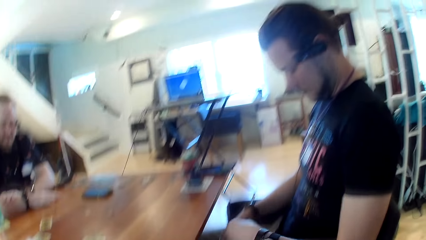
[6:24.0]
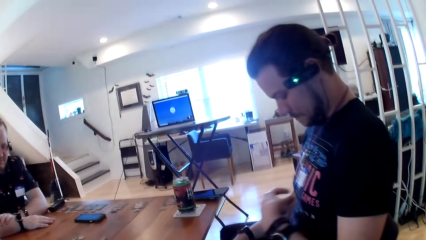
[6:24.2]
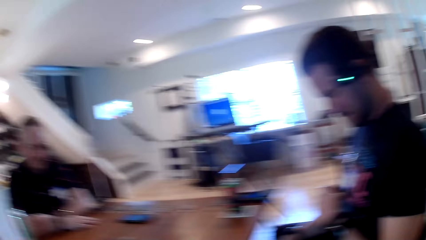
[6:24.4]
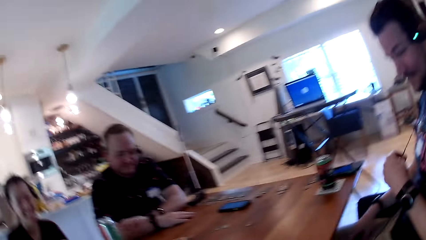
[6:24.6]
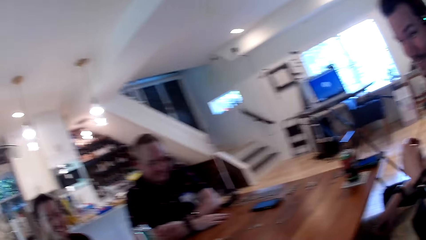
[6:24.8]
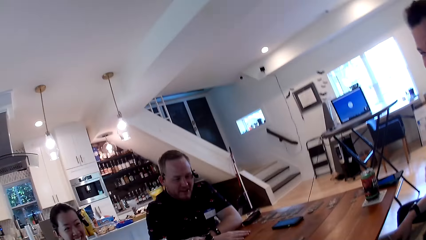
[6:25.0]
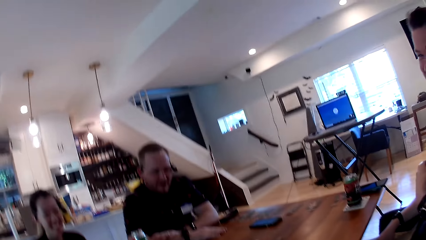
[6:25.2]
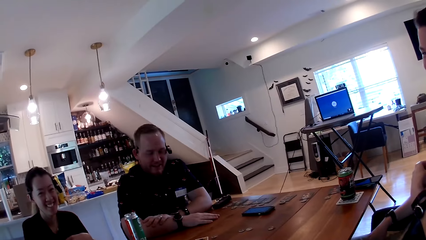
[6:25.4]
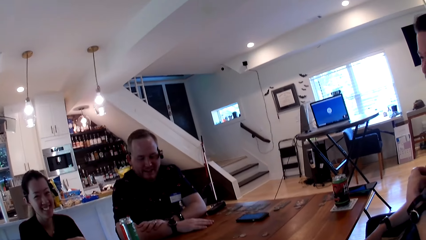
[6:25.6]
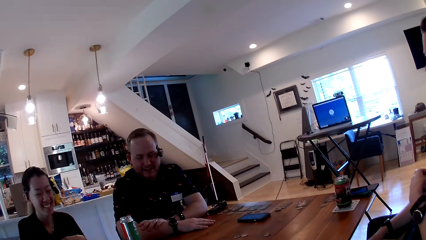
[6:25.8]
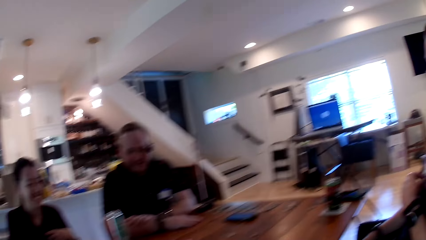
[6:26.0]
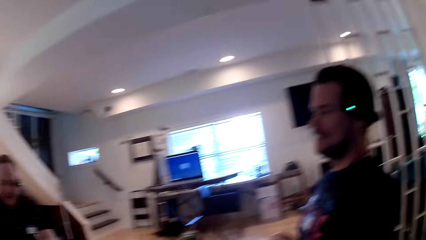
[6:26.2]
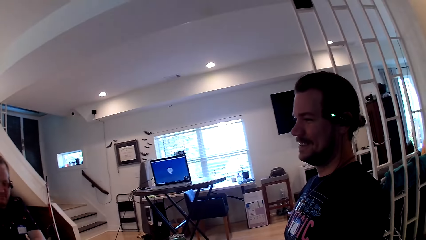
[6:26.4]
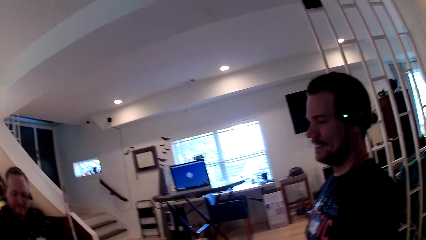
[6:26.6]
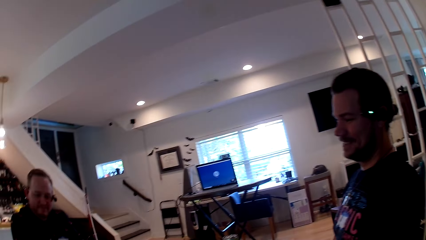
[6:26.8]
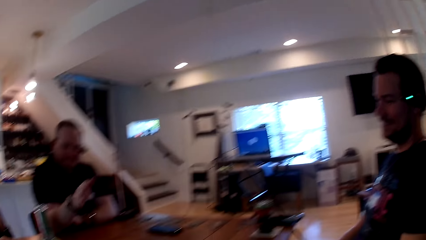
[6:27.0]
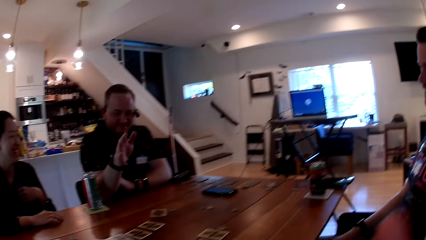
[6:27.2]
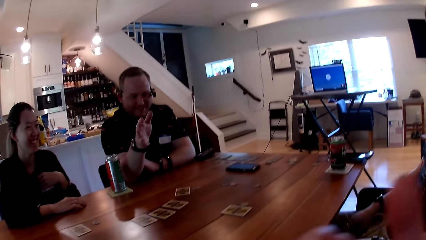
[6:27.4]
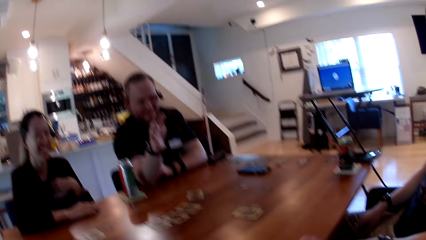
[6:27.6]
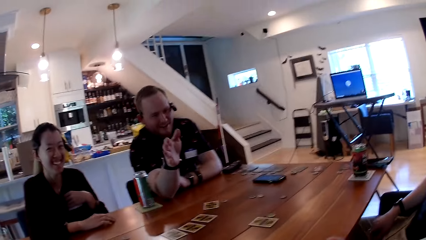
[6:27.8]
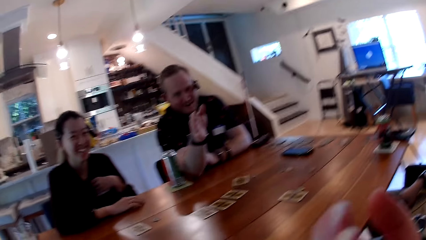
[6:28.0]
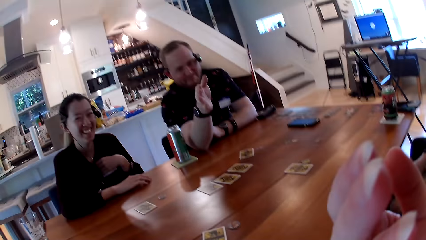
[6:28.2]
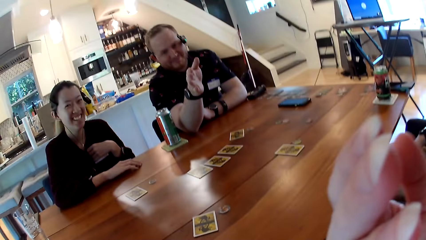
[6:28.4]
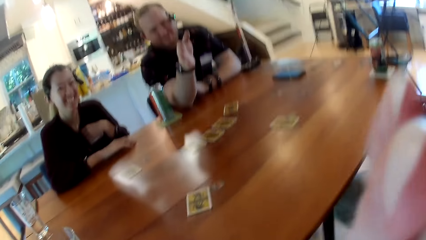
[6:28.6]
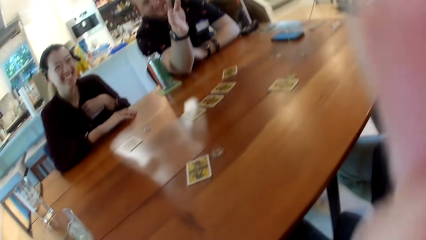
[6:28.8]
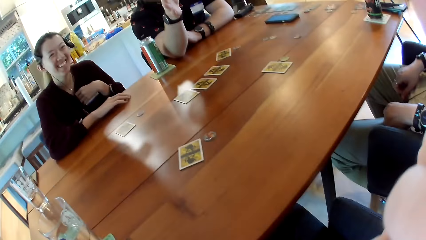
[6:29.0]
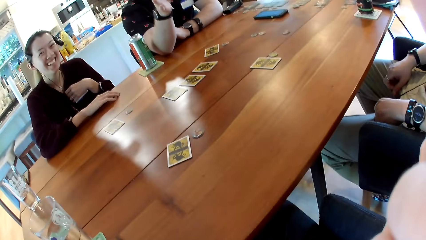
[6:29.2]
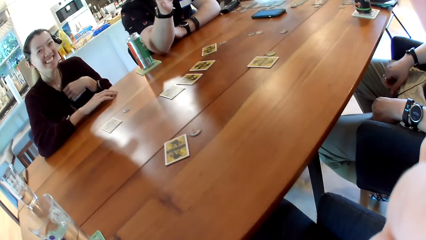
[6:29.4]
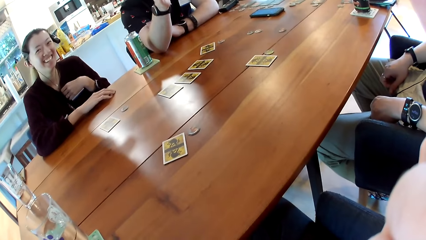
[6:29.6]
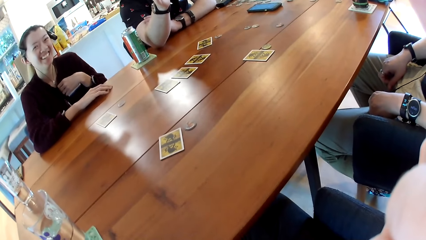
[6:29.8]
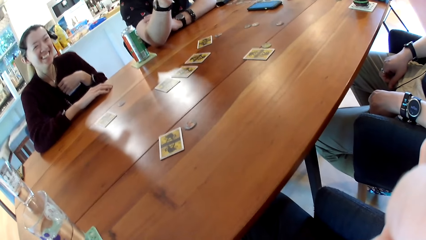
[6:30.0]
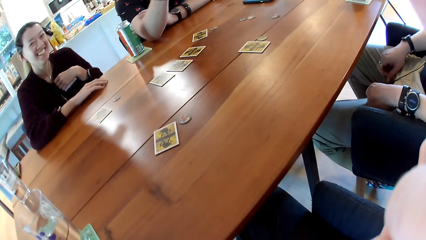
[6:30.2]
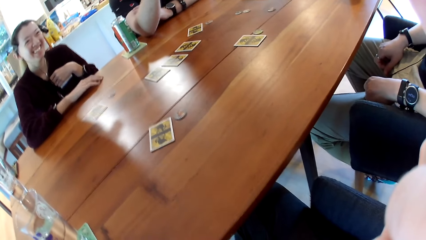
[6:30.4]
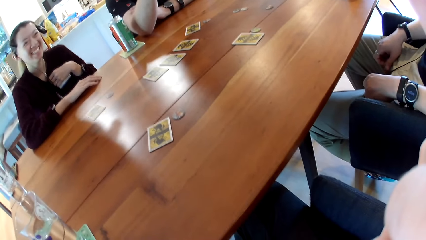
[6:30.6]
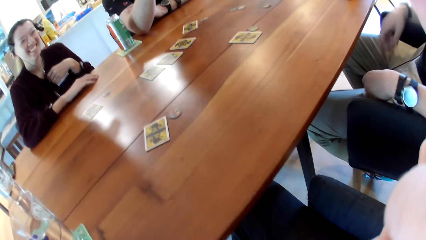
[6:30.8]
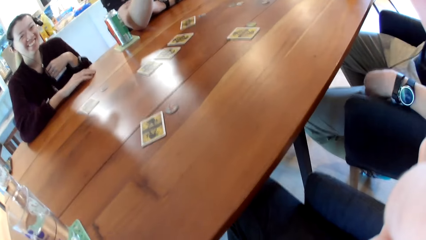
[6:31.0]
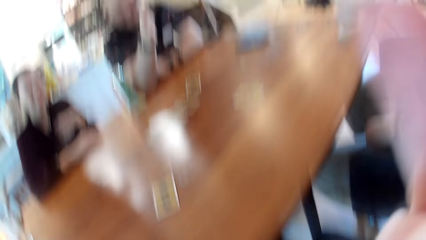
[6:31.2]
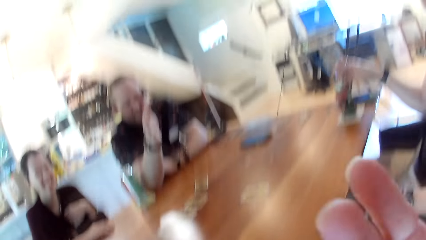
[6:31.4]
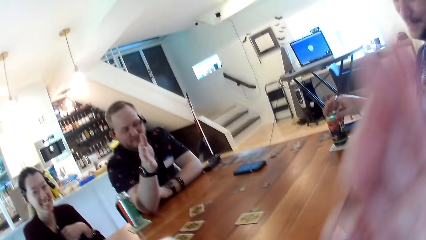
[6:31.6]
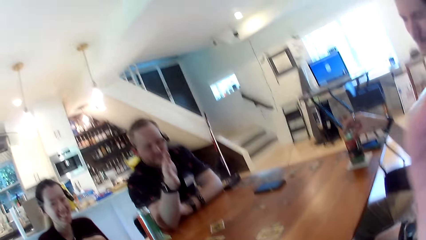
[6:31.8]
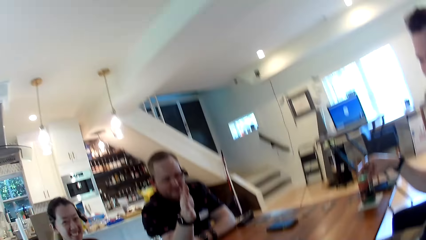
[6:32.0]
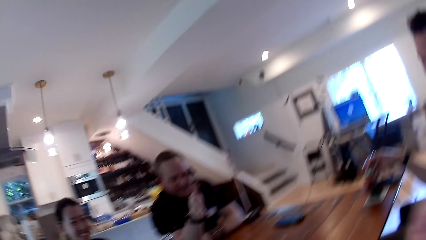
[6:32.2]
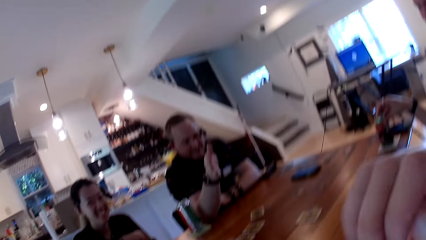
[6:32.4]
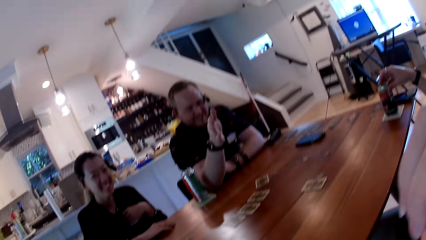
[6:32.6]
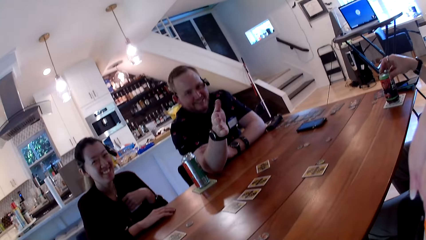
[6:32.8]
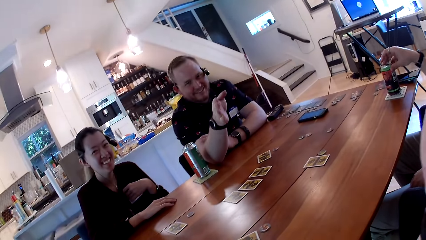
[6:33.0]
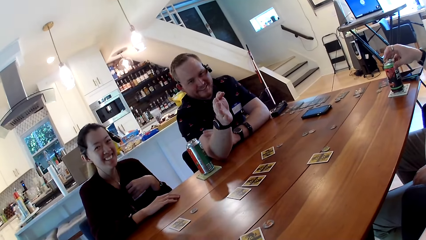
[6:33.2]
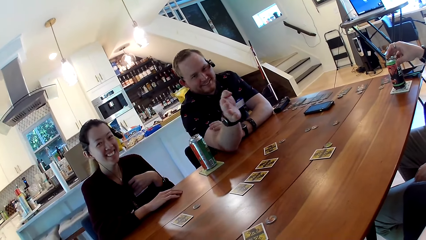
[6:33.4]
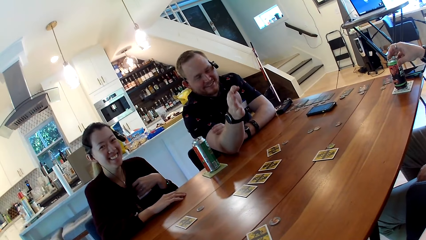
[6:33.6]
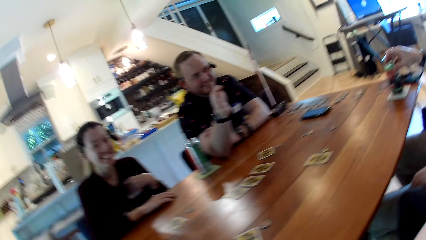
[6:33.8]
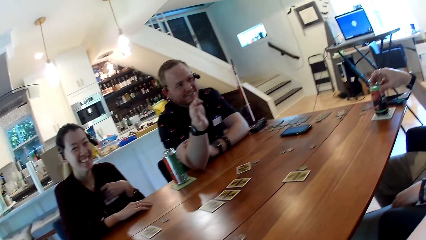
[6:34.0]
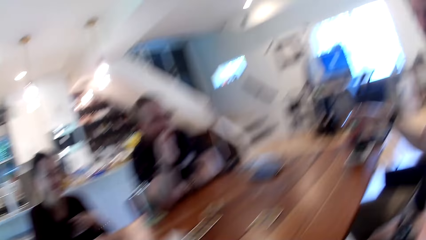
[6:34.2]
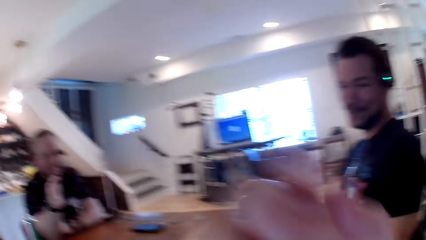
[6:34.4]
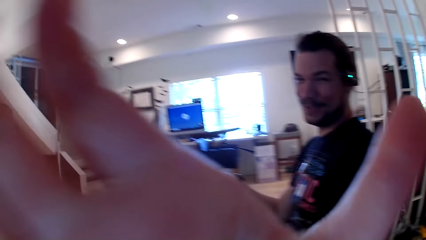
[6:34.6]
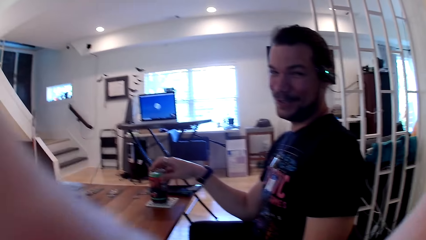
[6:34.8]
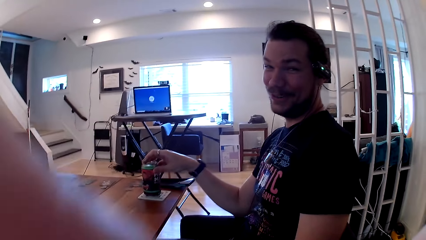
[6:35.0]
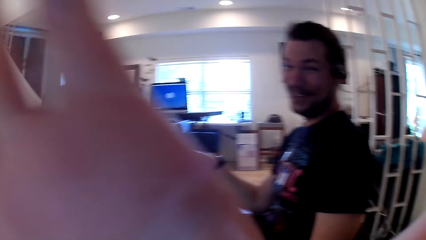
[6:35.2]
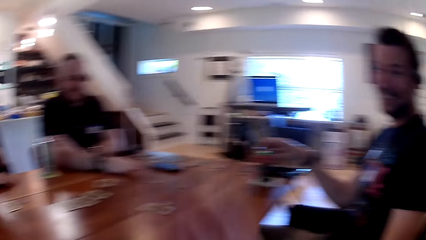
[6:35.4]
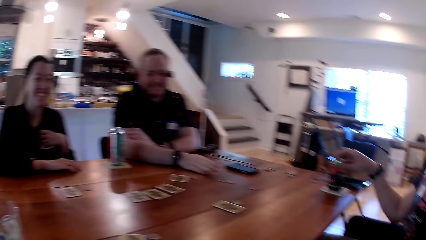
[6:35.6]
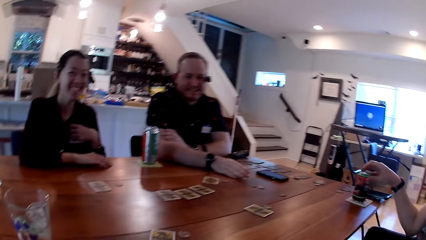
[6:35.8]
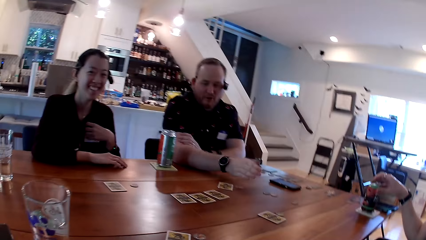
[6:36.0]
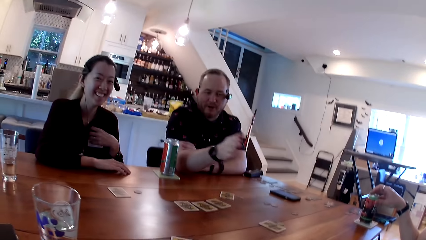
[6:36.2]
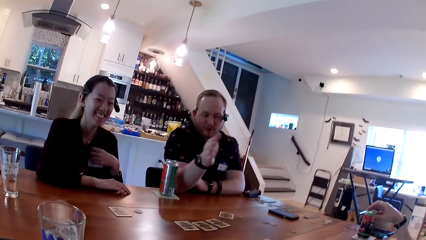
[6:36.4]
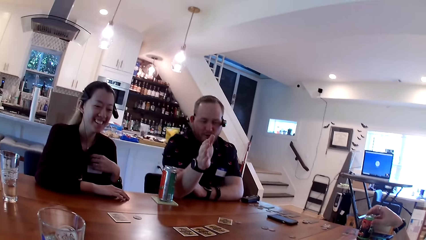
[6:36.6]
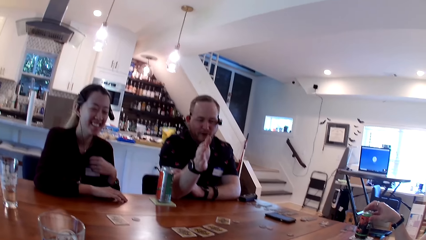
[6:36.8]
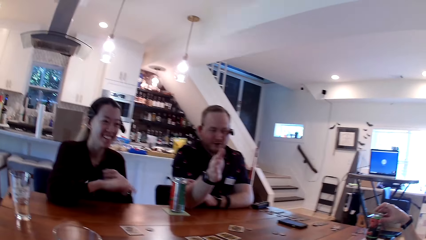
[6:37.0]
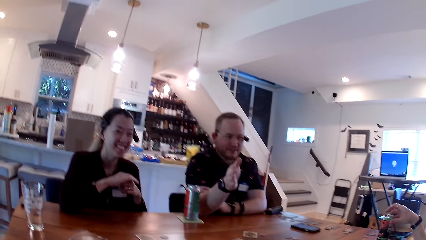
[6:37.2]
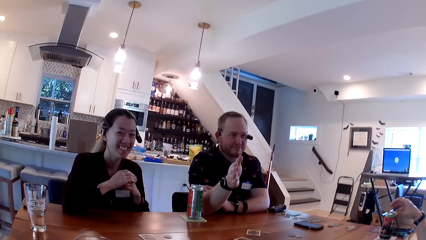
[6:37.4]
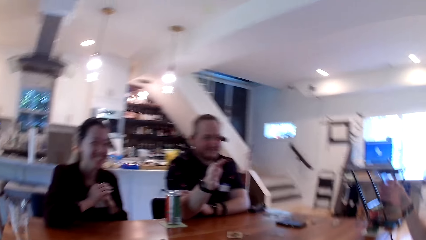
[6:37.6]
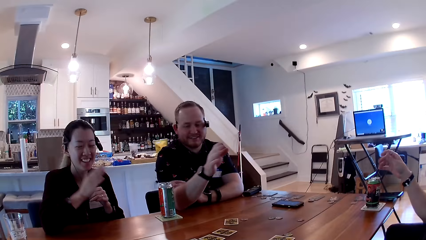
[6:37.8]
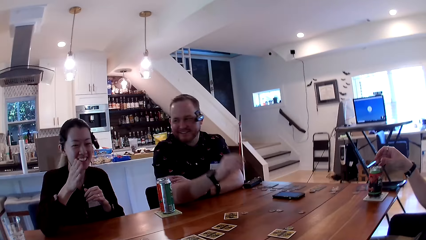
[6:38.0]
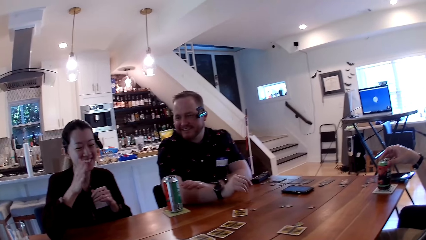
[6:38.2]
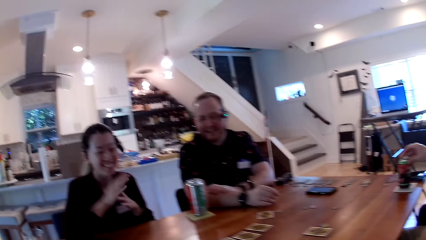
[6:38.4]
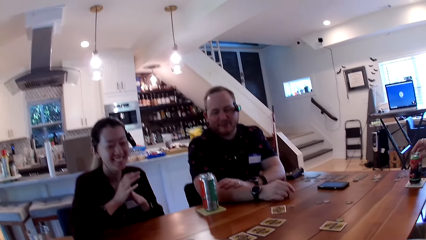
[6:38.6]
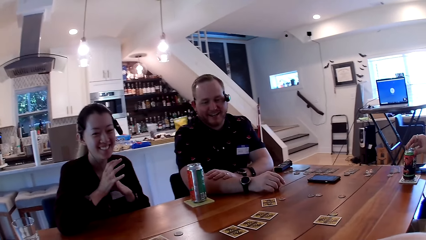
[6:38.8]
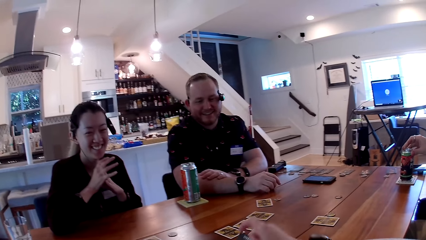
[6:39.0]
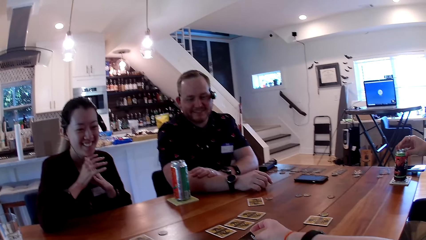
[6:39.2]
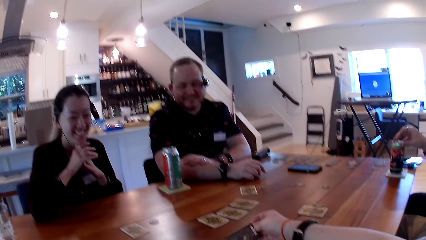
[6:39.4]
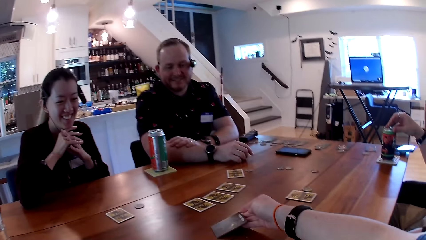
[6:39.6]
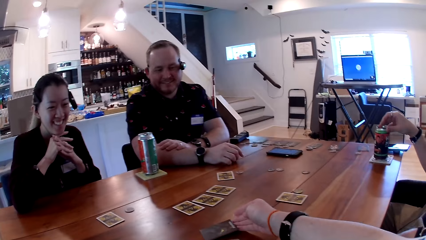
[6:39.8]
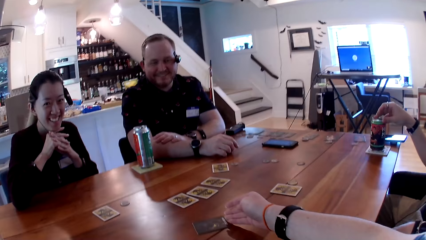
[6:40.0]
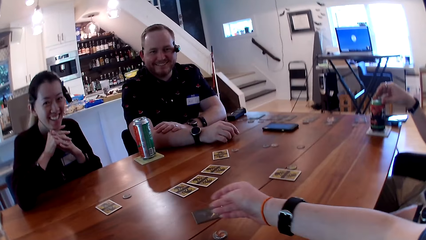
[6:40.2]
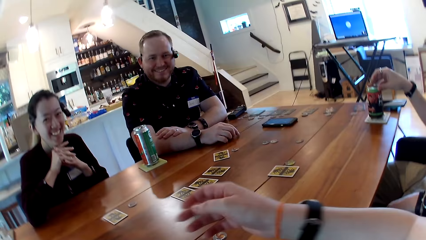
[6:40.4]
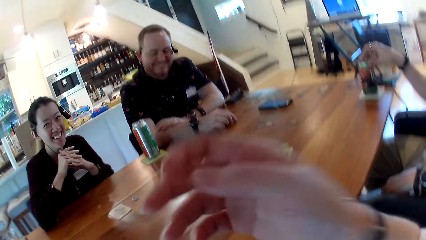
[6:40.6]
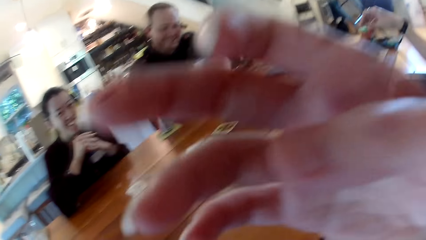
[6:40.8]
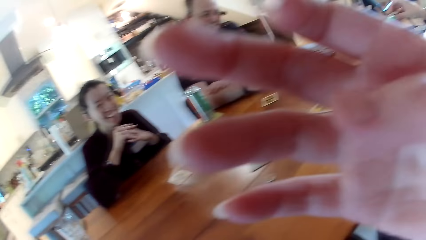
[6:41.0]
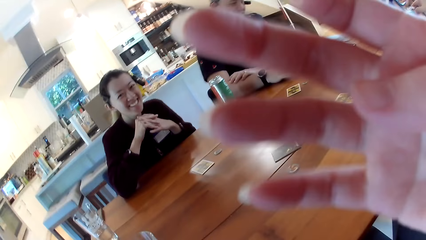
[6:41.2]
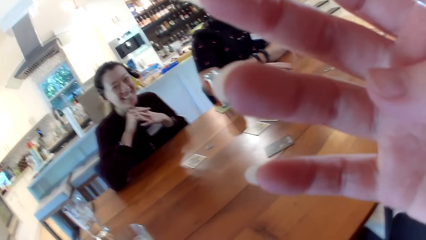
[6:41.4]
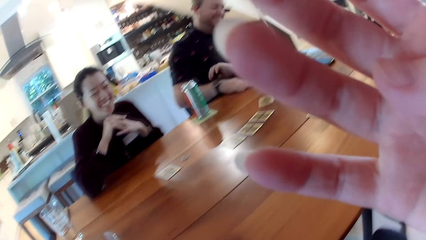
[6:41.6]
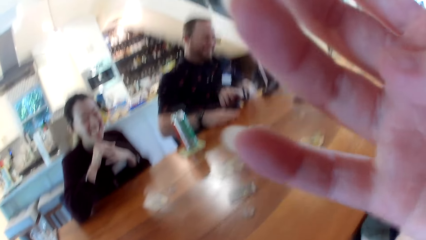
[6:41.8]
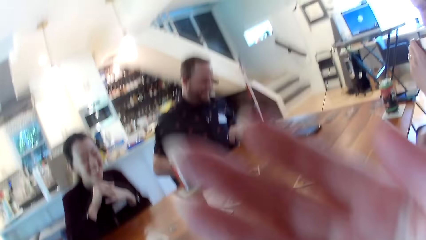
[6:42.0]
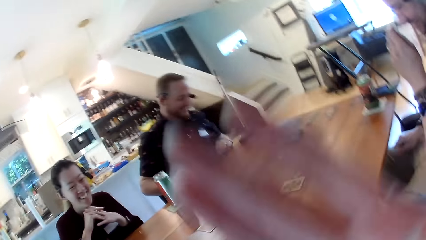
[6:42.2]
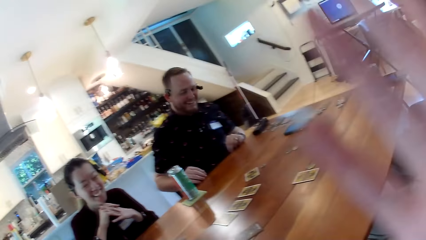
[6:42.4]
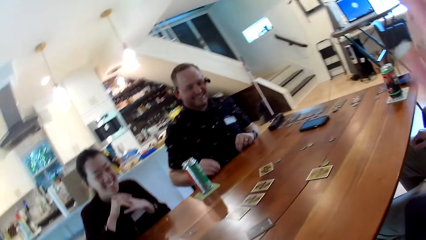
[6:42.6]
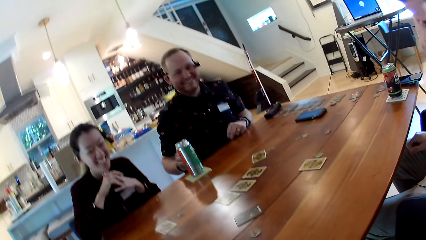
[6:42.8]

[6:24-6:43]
A man touches a headphone wire on his chest with his left hand. The man touches the can drink on the table with his right hand. The camera wearer flips the card on the table with her right hand. She puts the card on the table. She touches her face with her right hand.
